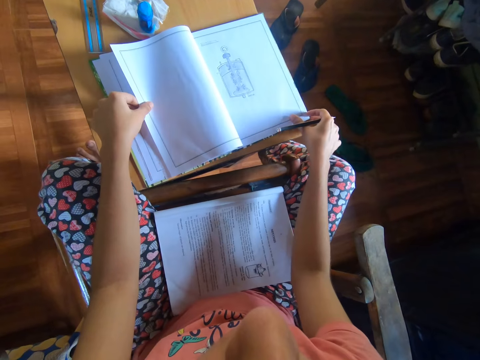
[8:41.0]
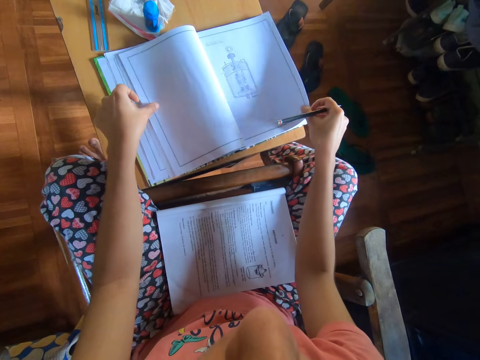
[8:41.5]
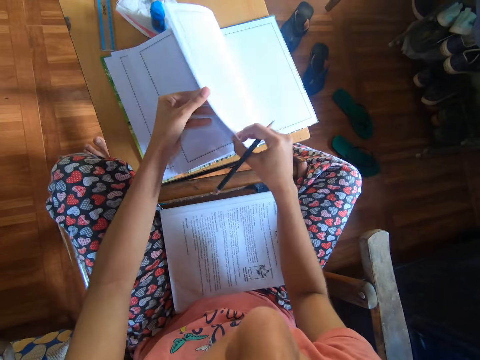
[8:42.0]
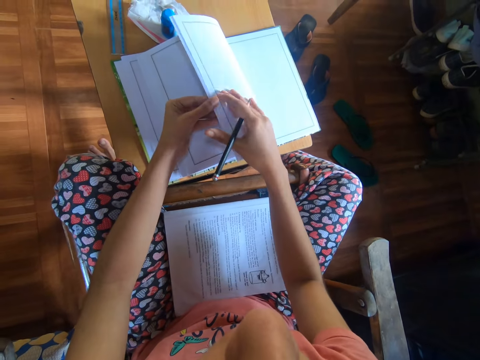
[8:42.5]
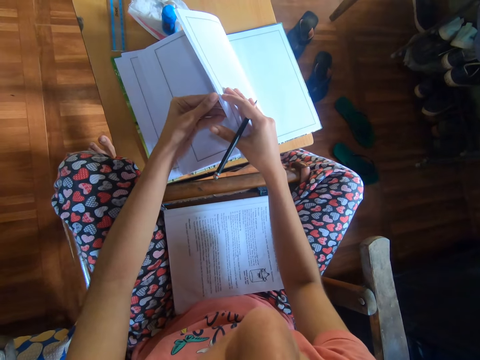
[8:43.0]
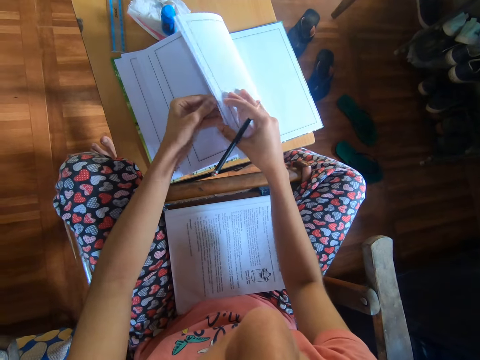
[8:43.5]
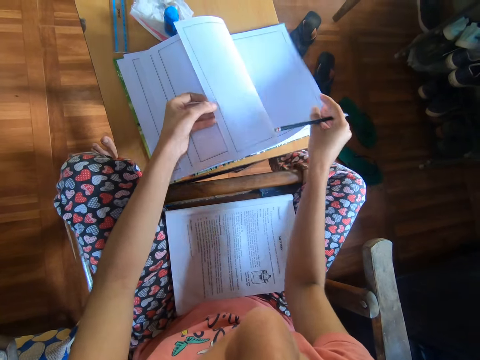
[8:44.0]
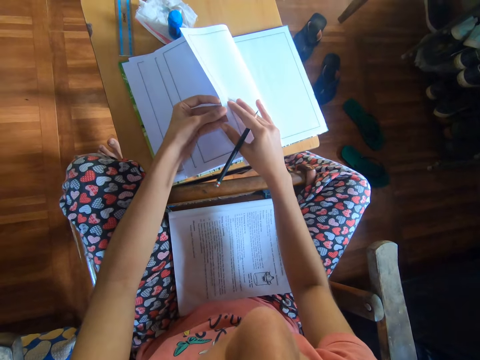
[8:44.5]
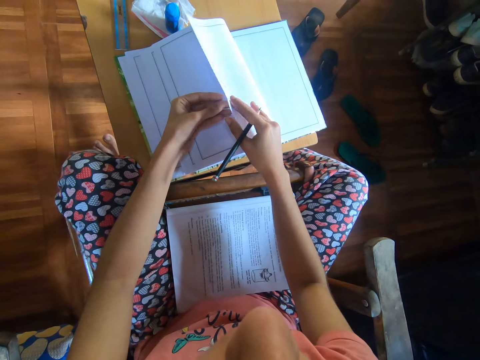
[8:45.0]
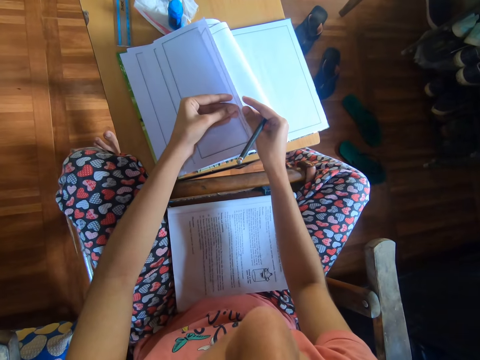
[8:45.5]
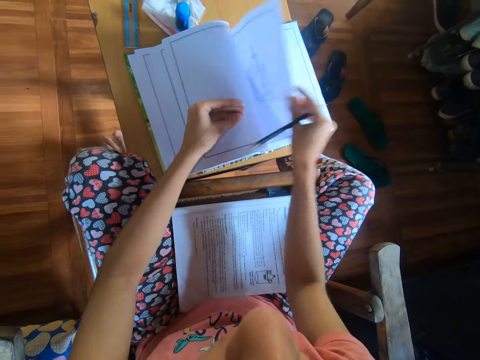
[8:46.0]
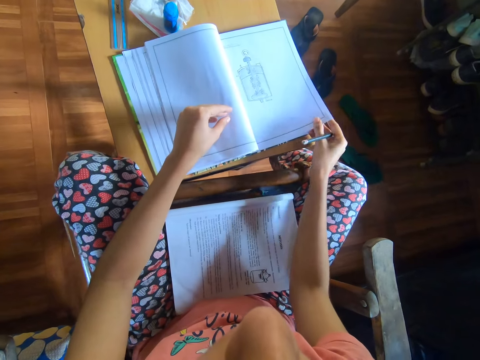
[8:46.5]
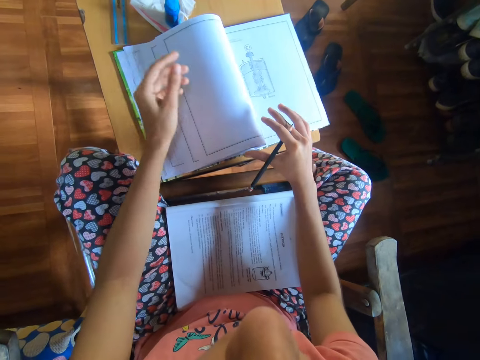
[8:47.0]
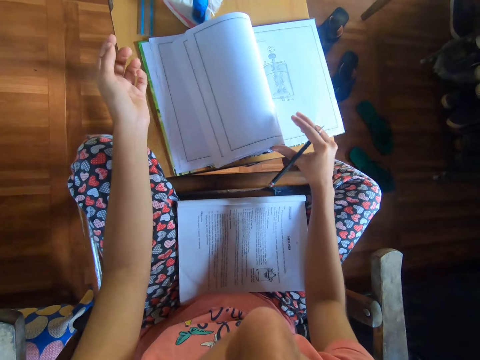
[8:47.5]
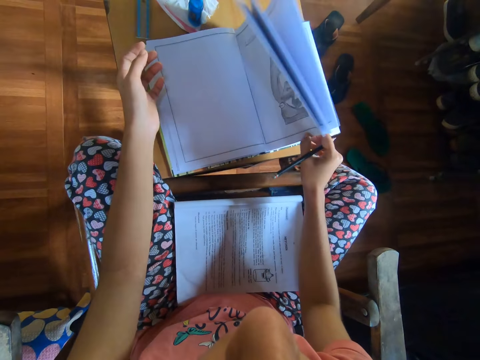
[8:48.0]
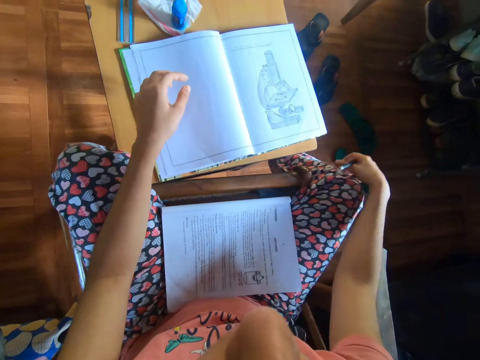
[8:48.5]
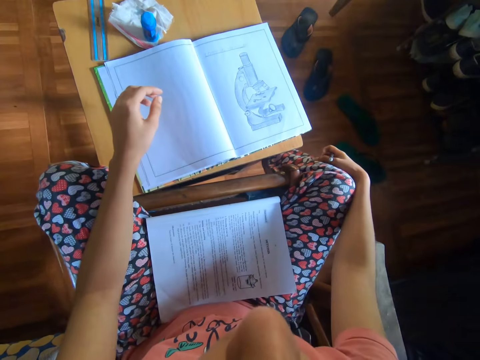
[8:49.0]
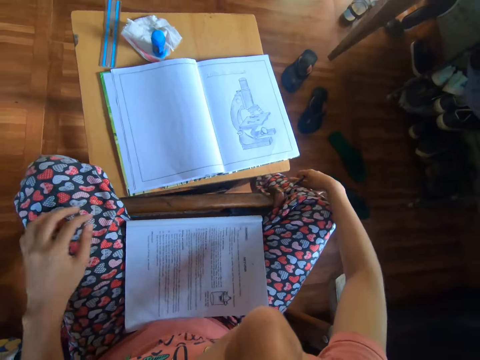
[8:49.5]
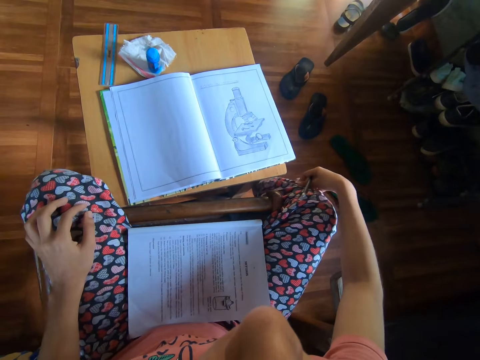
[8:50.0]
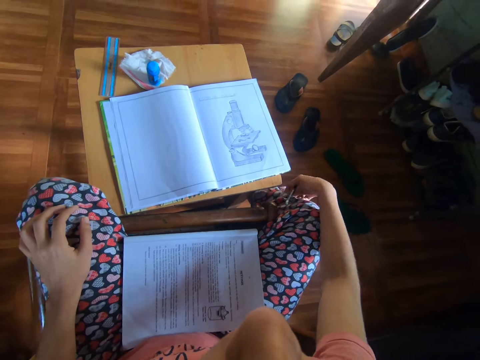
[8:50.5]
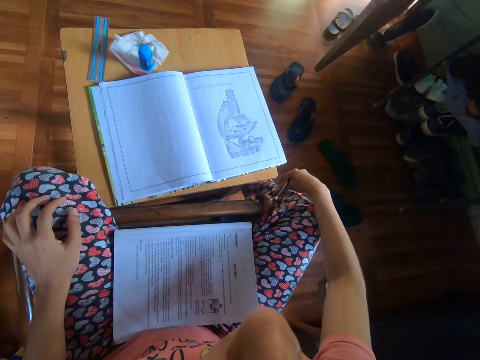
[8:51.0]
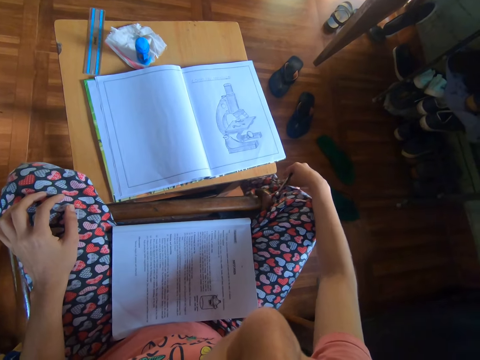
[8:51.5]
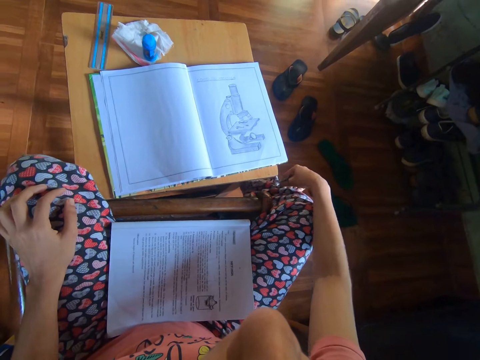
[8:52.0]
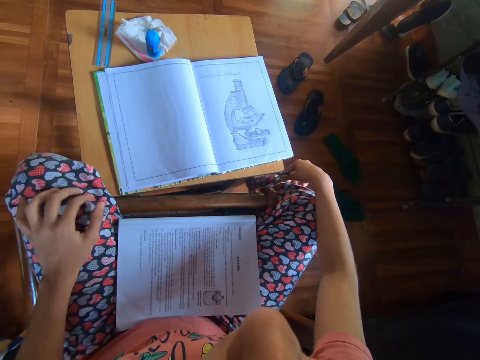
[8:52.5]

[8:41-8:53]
The camera wearer looks at the drawing book. She turns the pages of the book with her right hand. She peruses the drawing book. She turns the pages of the book with both hands. She looks at the drawing book. She peruses the drawing book. She turns the pages of the book with her right hand. She looks at the drawing book. She scratches her right leg with her right hand.

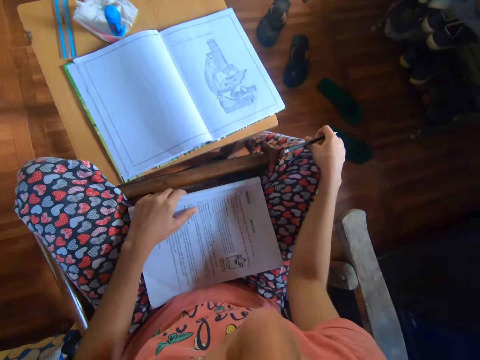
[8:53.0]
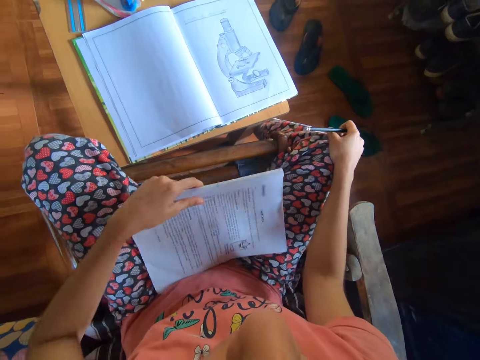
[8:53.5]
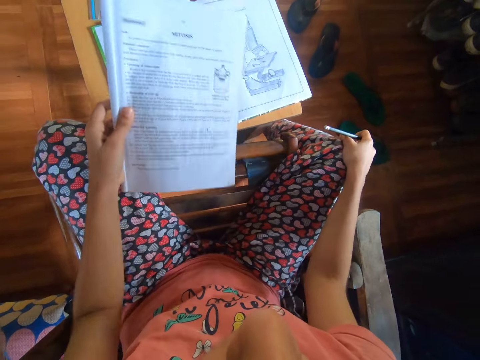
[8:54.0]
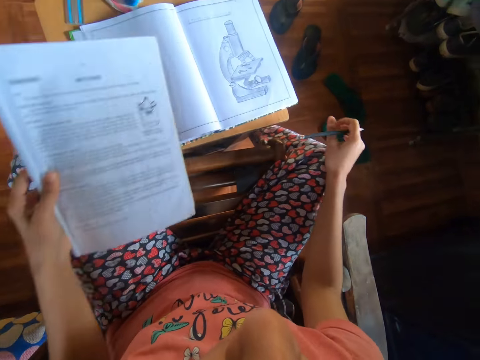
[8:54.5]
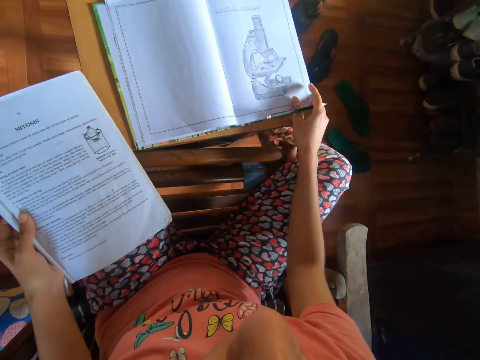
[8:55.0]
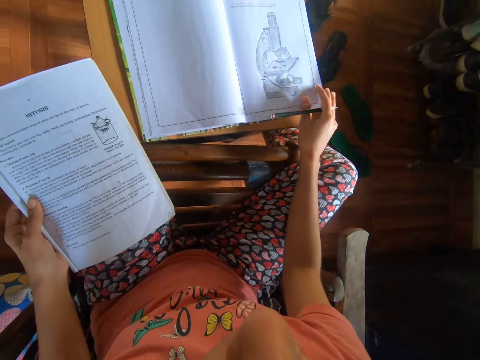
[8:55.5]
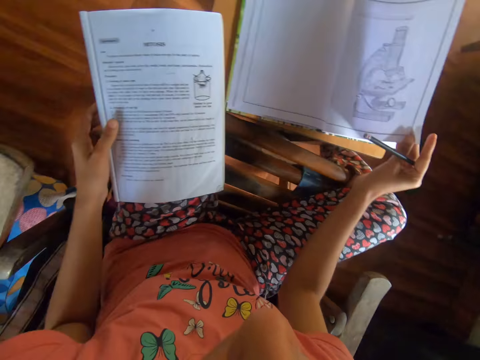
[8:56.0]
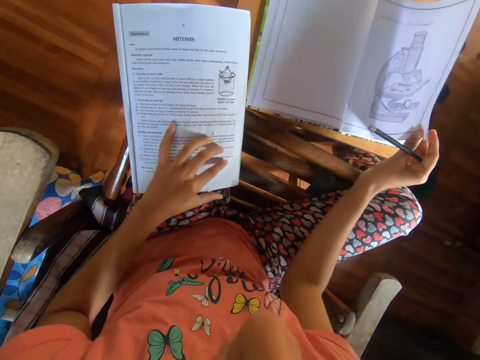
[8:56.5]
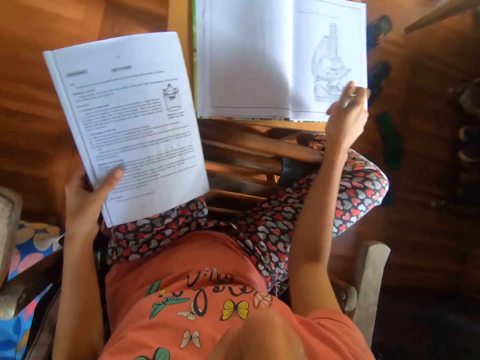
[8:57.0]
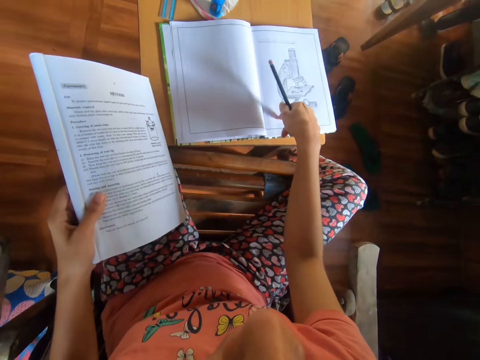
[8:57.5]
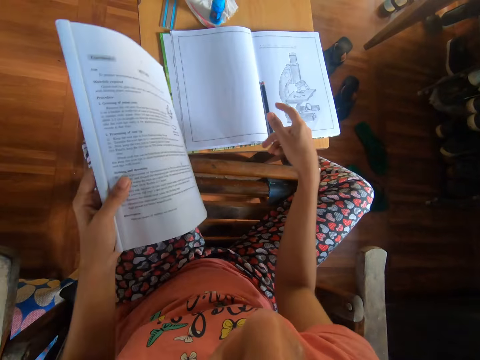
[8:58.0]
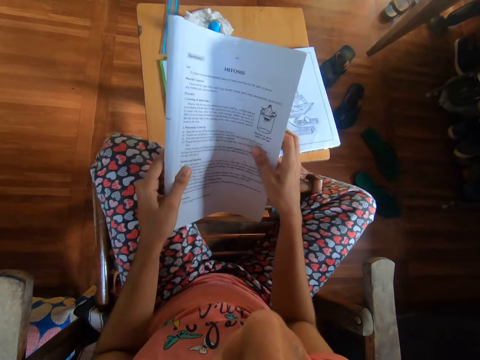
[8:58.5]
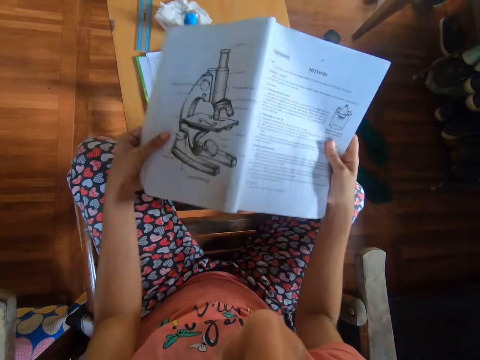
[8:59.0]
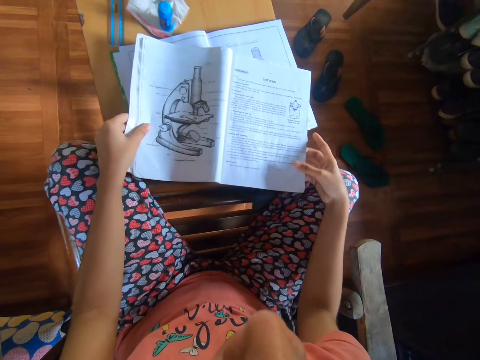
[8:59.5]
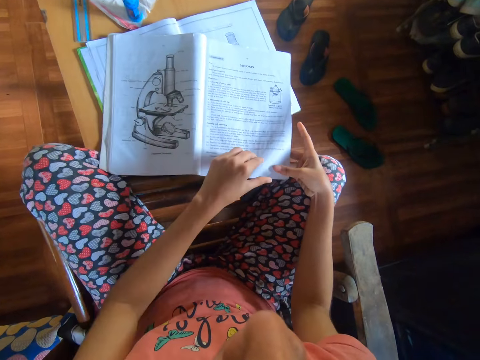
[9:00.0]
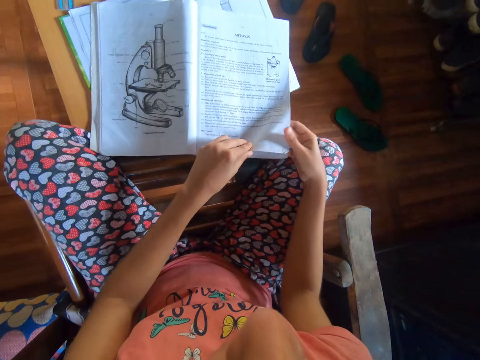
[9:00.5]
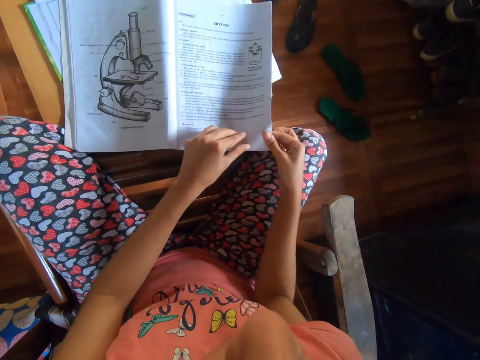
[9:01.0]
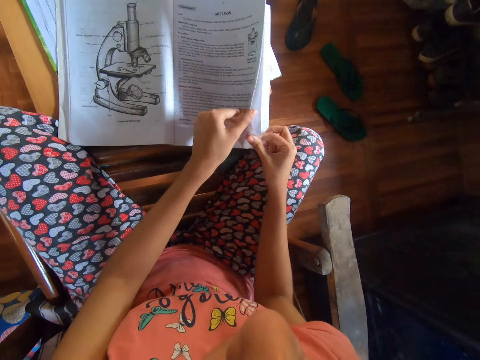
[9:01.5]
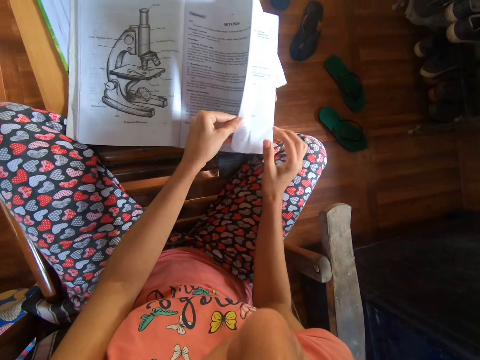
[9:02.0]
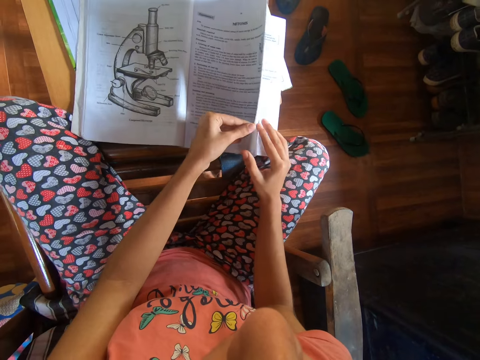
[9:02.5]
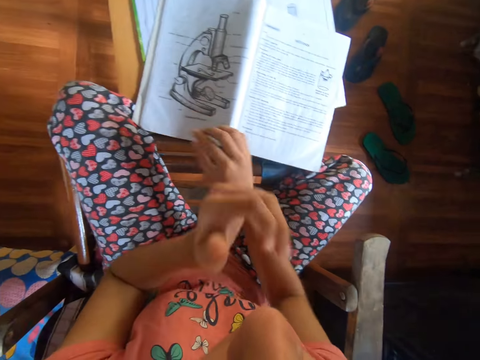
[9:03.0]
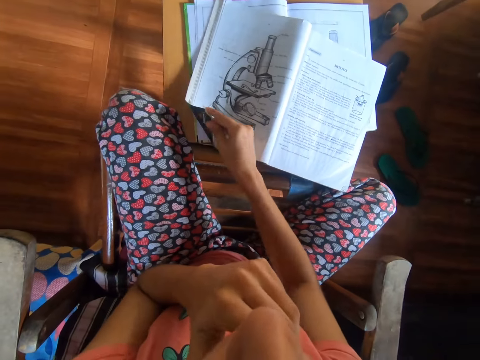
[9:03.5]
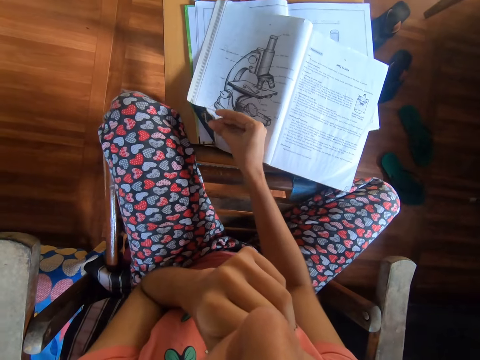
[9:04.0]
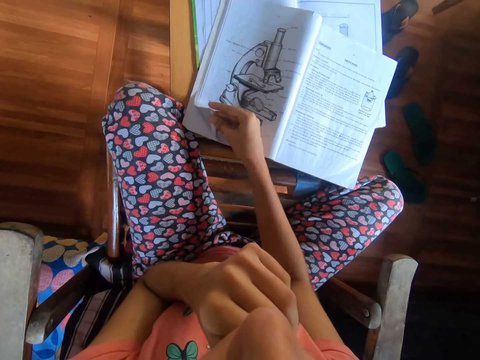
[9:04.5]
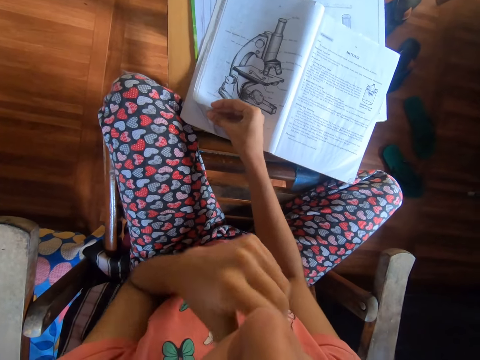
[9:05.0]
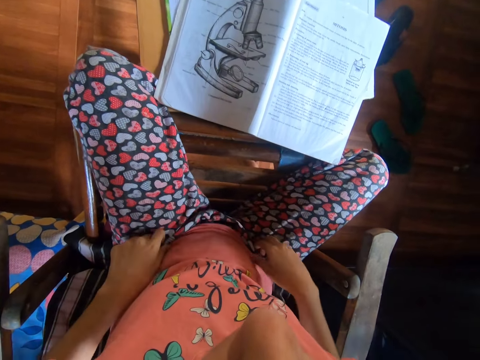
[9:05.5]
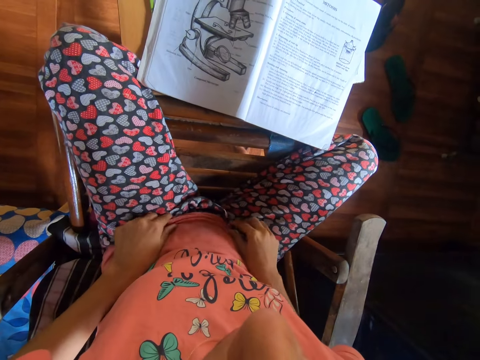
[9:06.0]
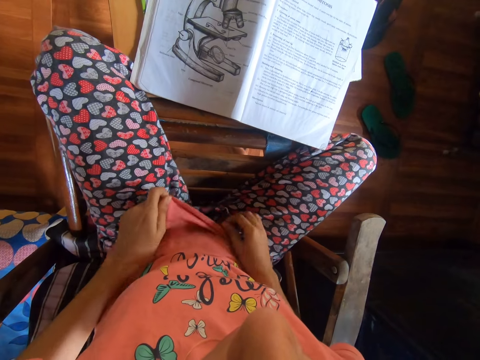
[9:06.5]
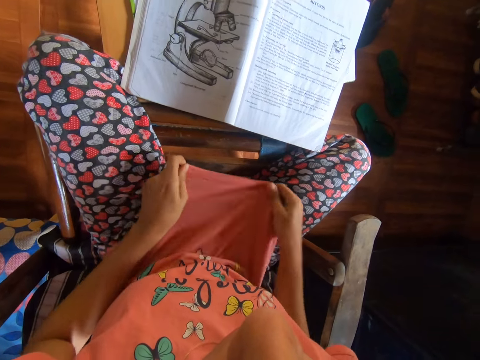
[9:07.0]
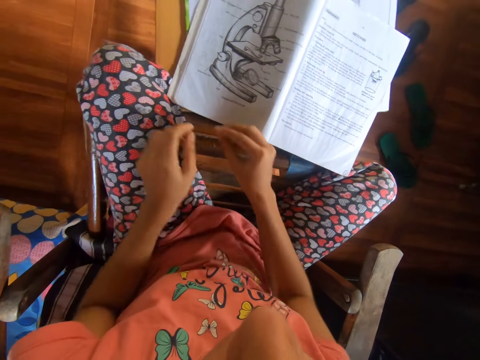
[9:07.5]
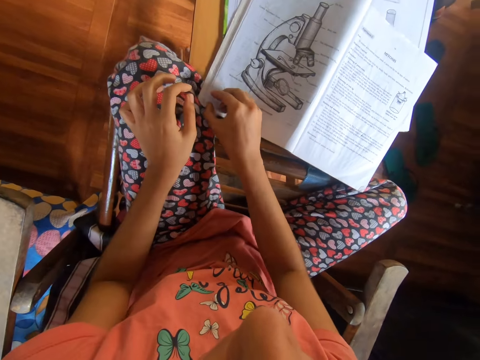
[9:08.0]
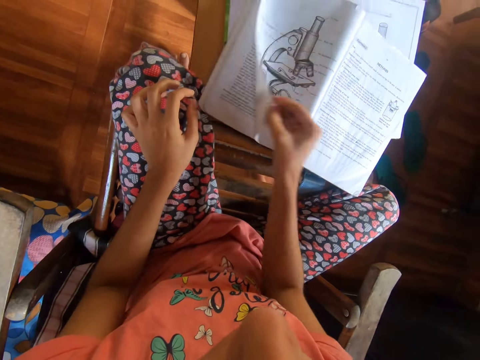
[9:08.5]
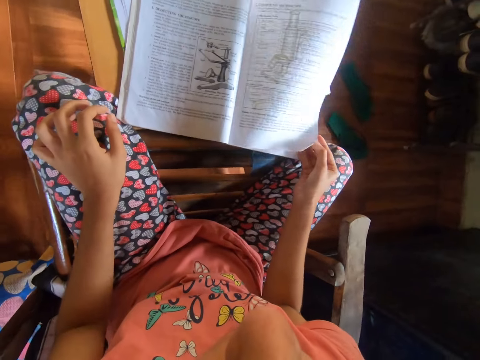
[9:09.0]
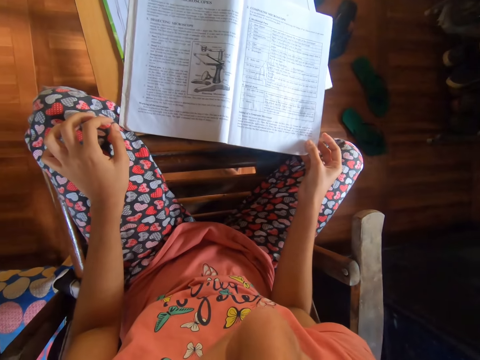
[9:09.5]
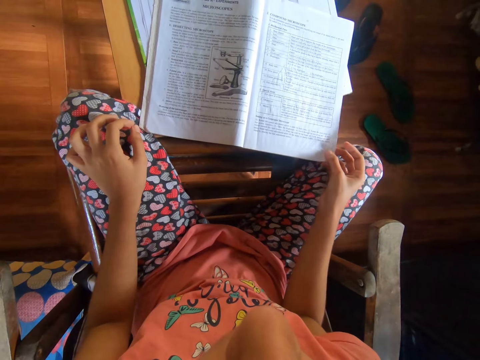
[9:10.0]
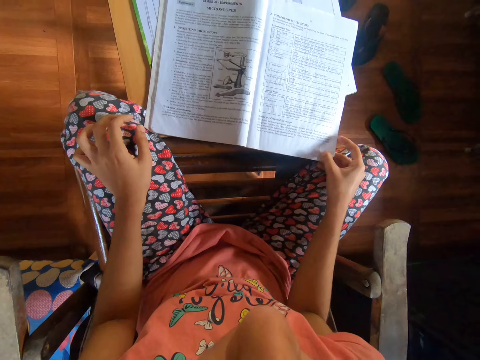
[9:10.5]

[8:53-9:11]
The camera wearer moves both hands. She picks up the book from her lap with her left hand. She moves the book. She picks the page of the book with her right hand. She moves the pencil. She drops the pencil on the book with her right hand. She holds the book with both hands. She moves the book. She opens the book. She drops the book on the table with both hands. She touches the book. She turns the pages of the book with both hands. She moves both hands. She places her left hand on her face. She touches the book. She holds the pages with her right hand. She moves both hands. She pulls her cloth. She adjusts her clothes with both hands. She moves both hands. She turns the page of the book with her right hand. She looks at the book.
